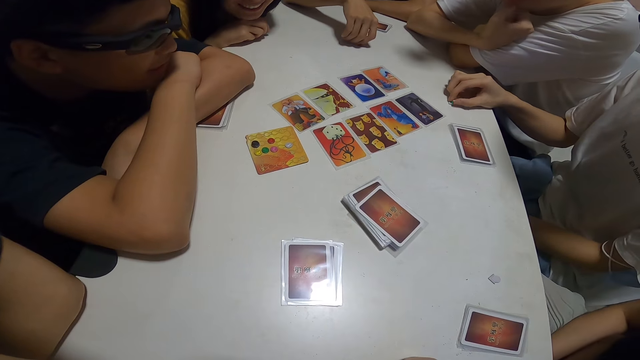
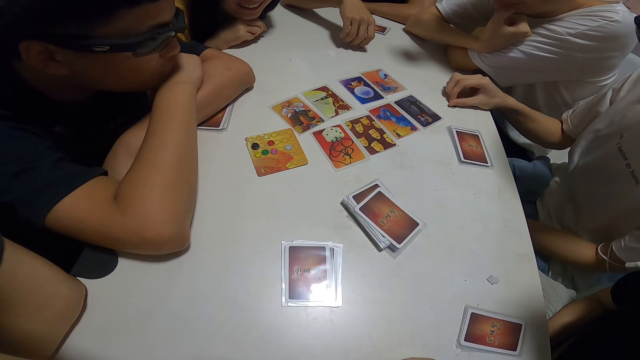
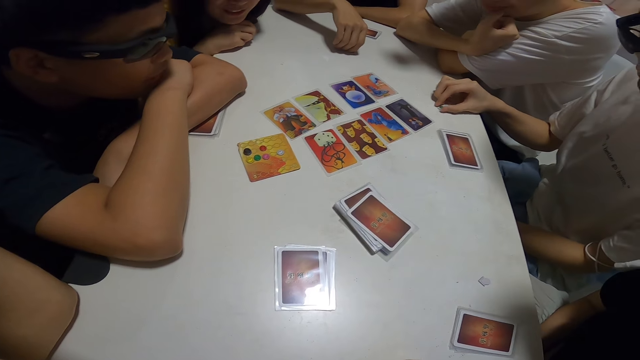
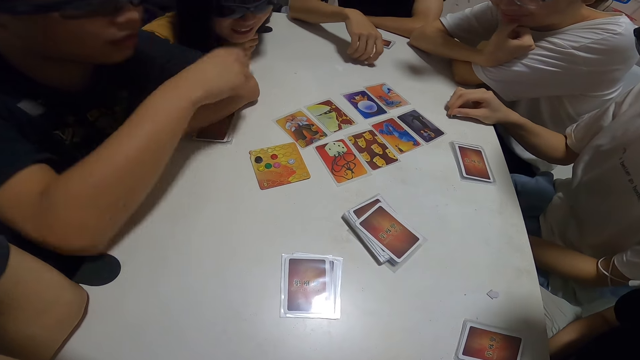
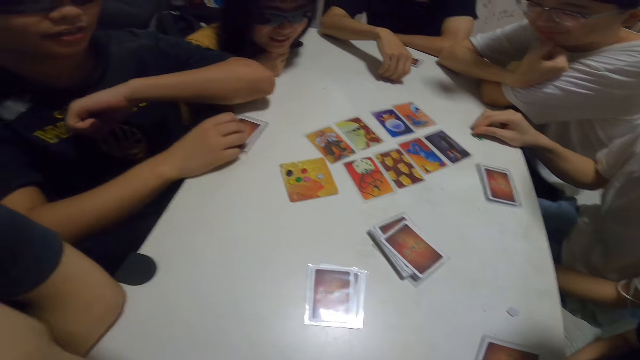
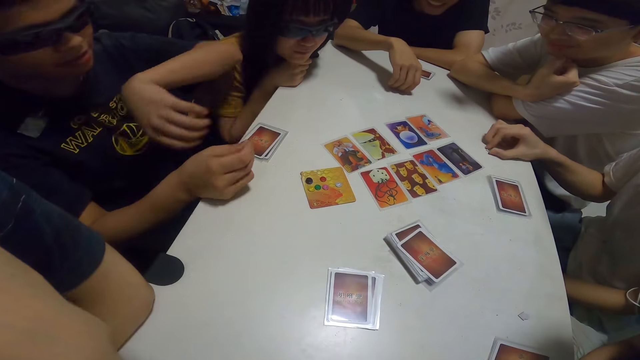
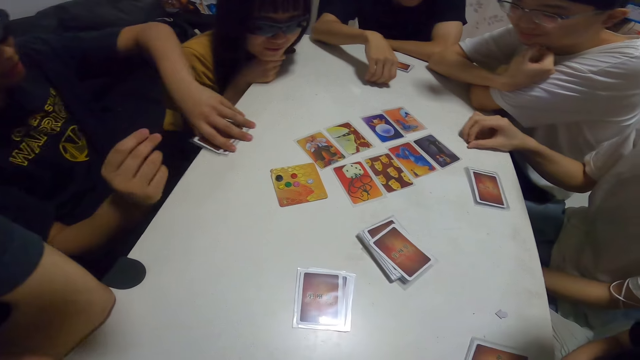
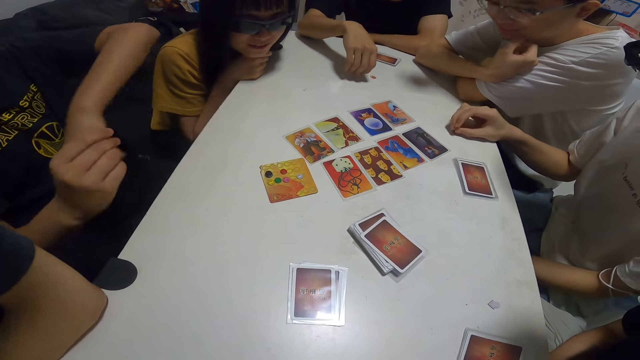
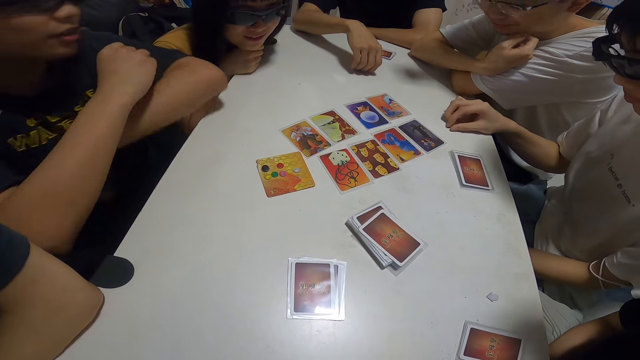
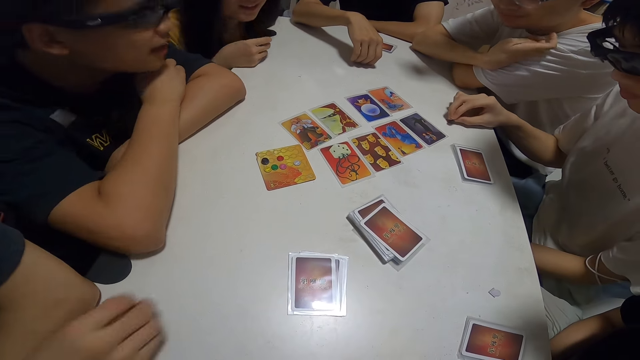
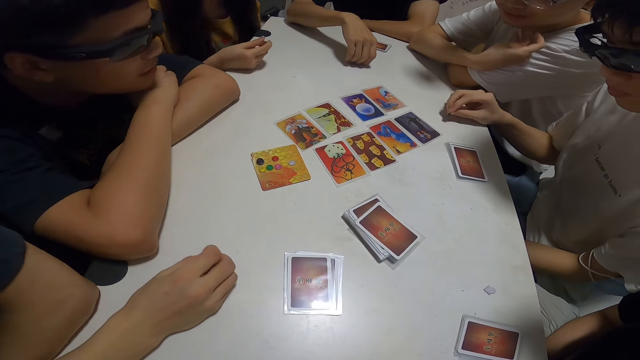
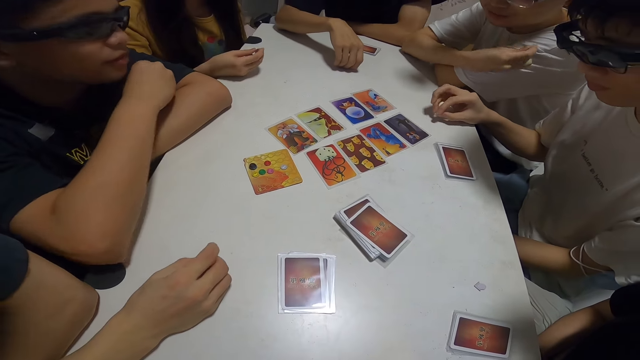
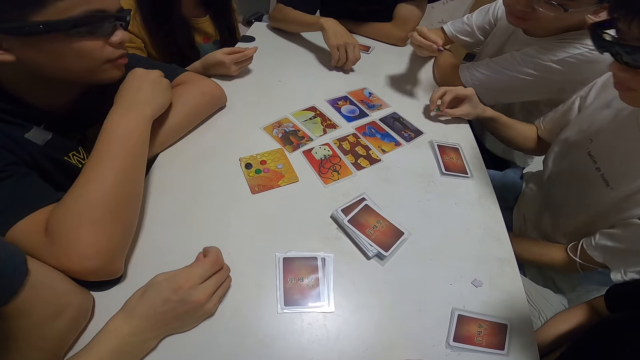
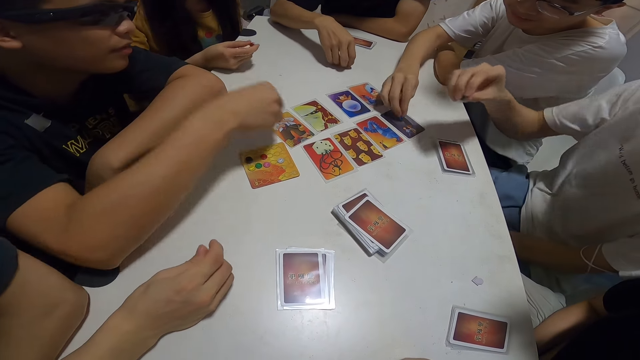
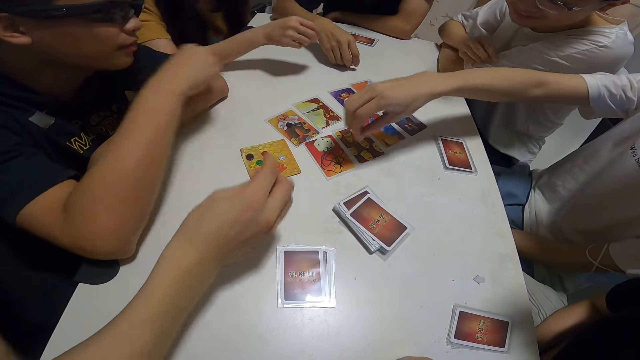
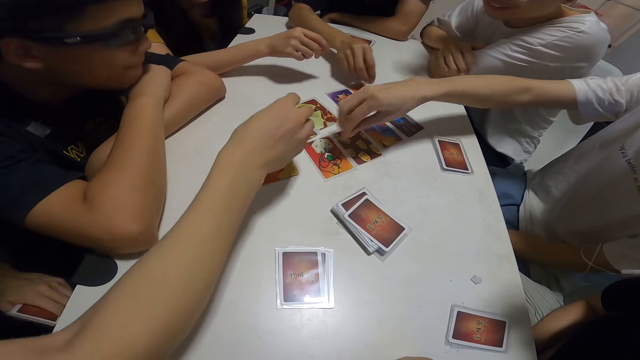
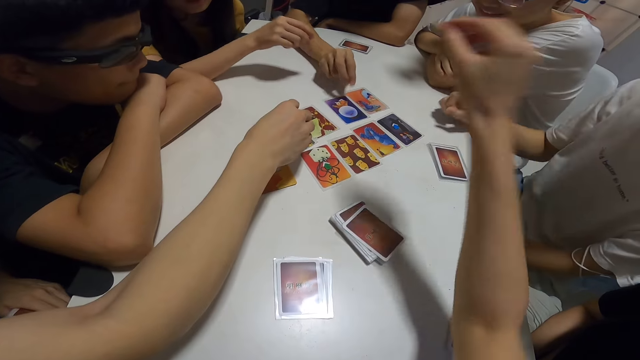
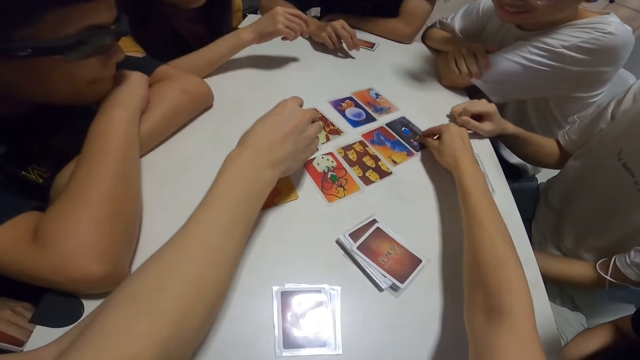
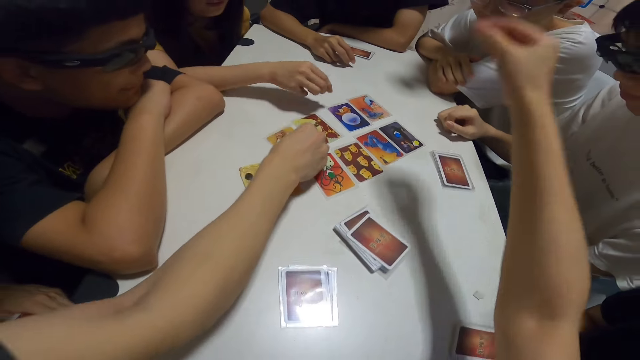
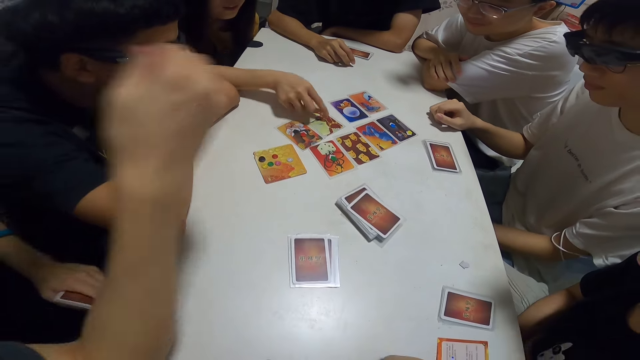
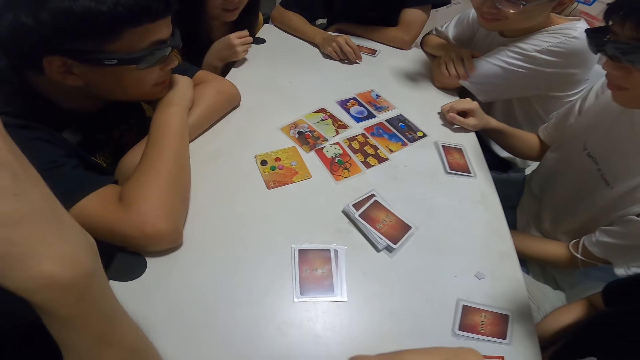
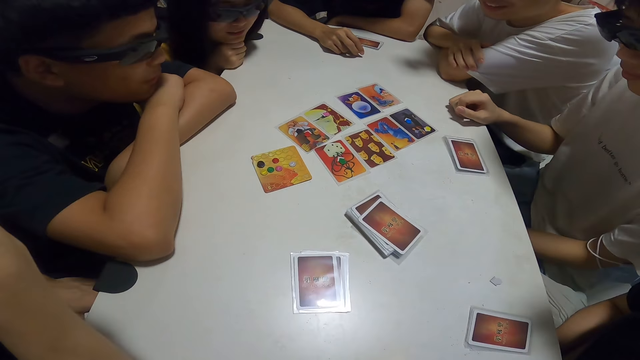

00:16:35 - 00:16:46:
A man picks up his cards from the table. Three other men and a woman place their chips on the card. The camera wearer places a chip on the card.

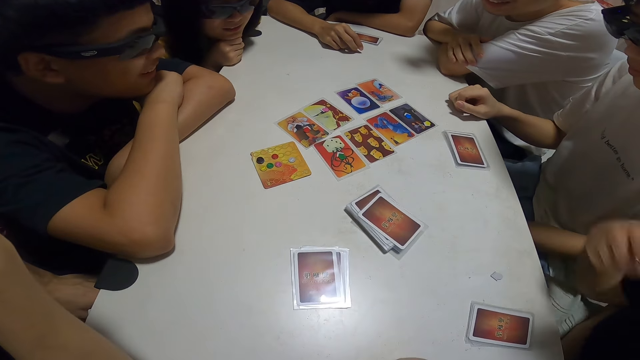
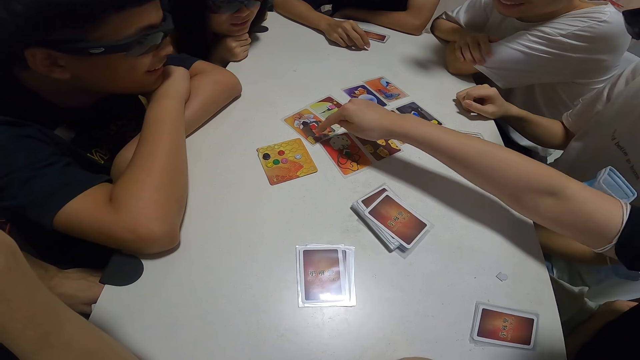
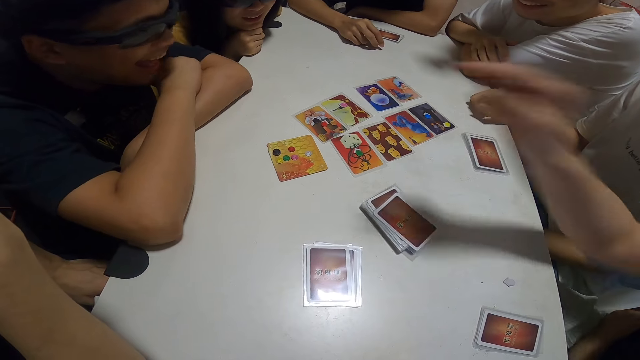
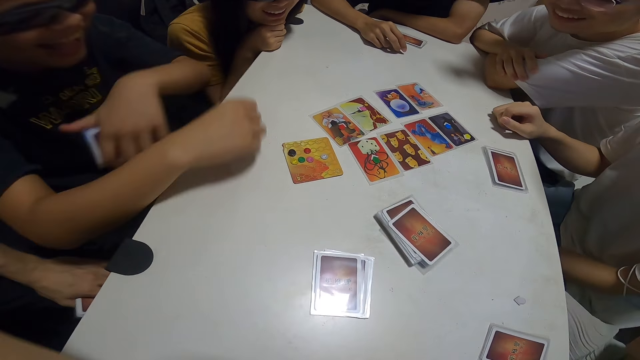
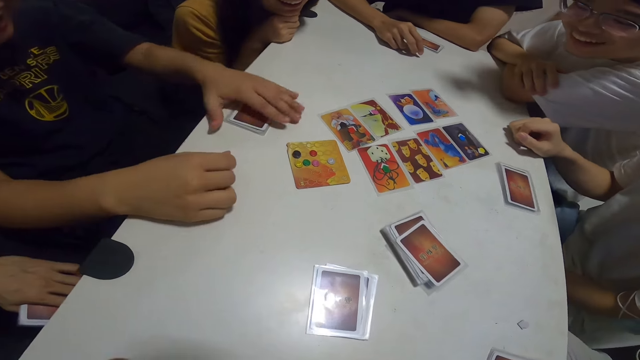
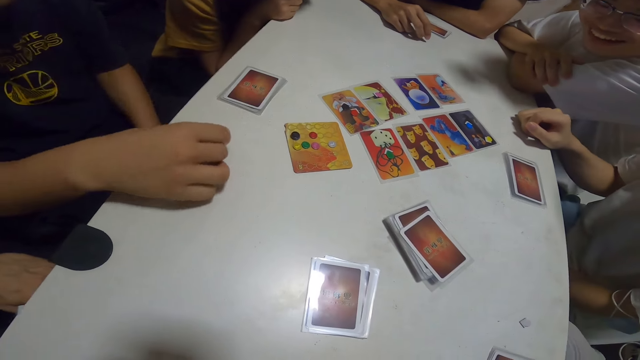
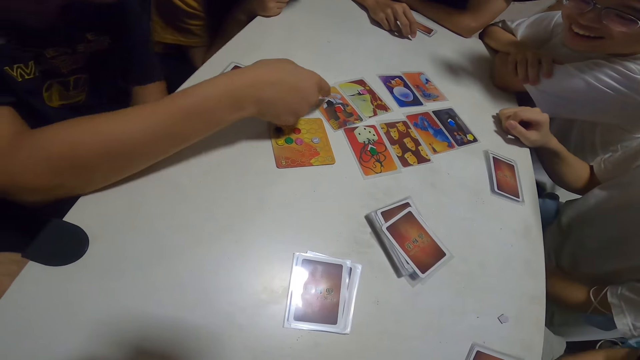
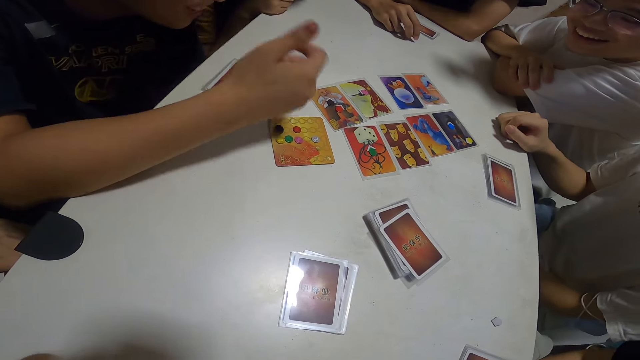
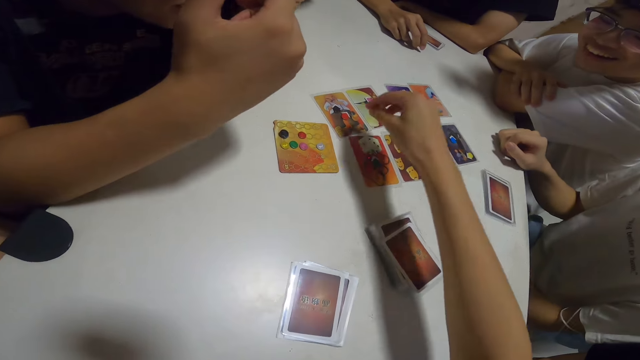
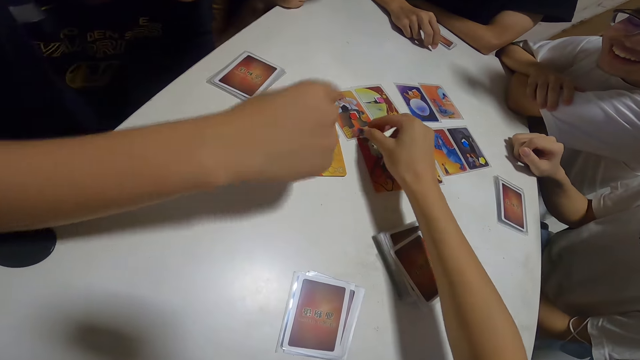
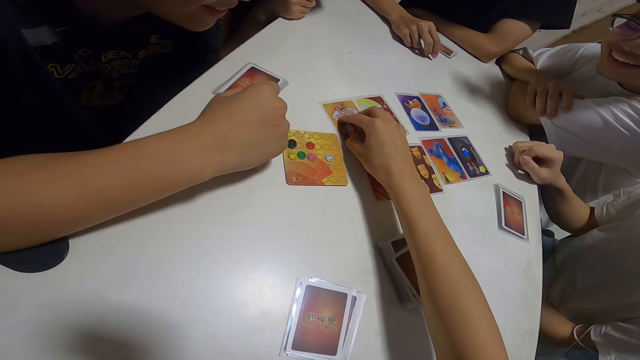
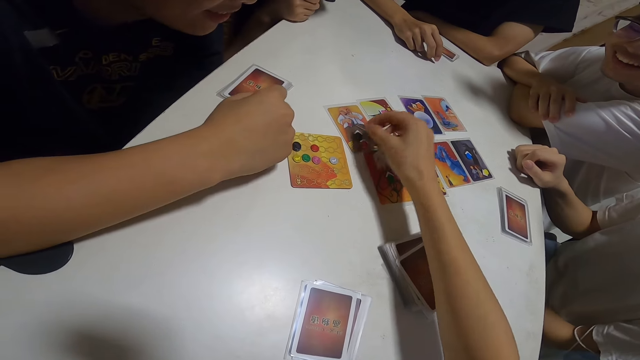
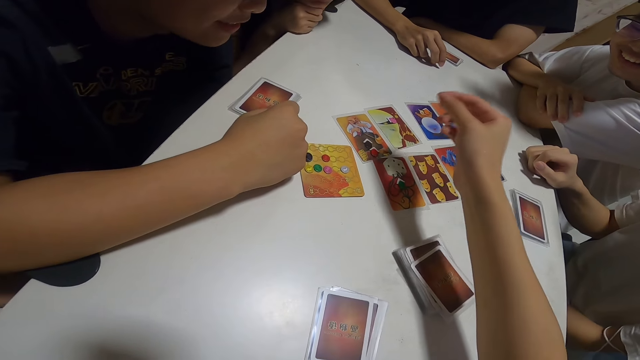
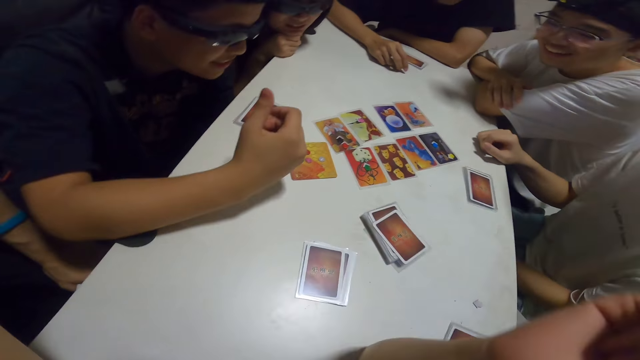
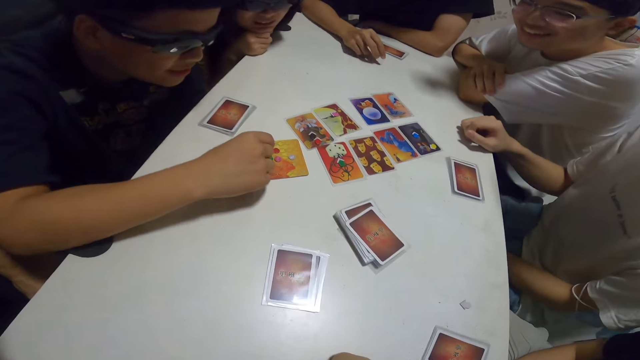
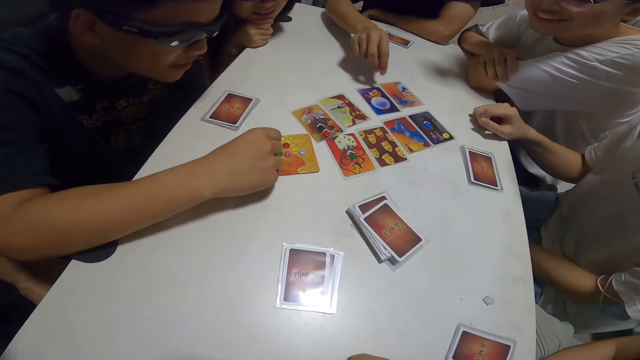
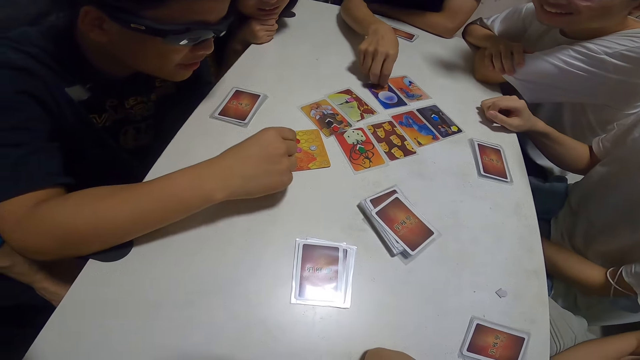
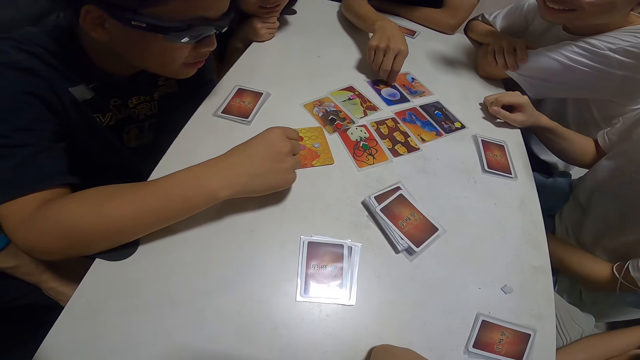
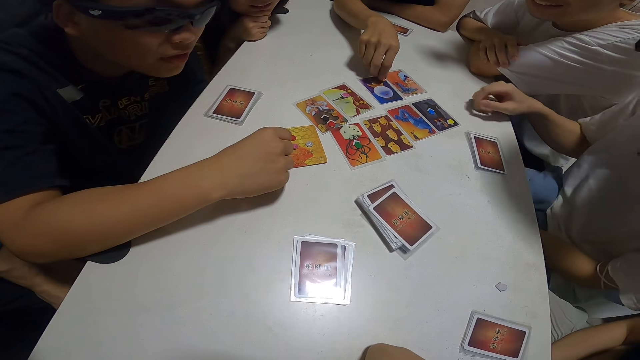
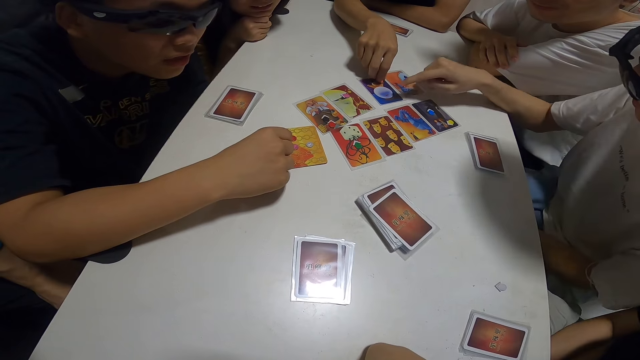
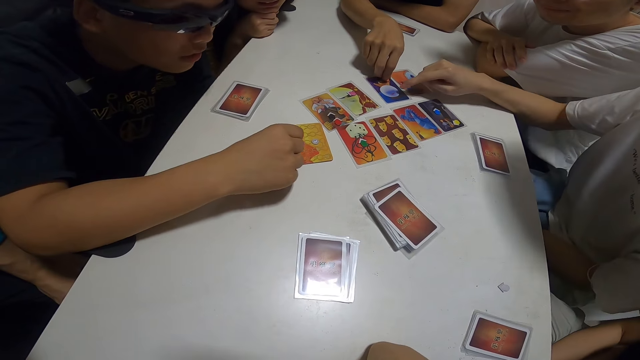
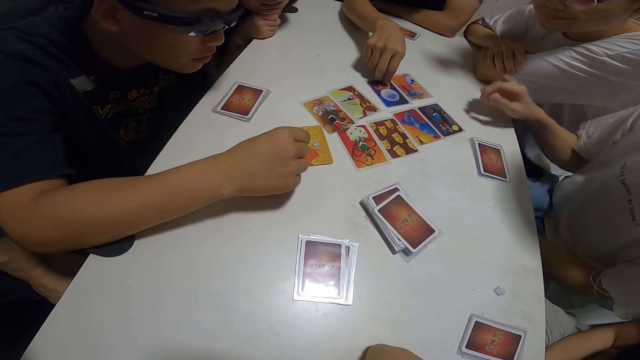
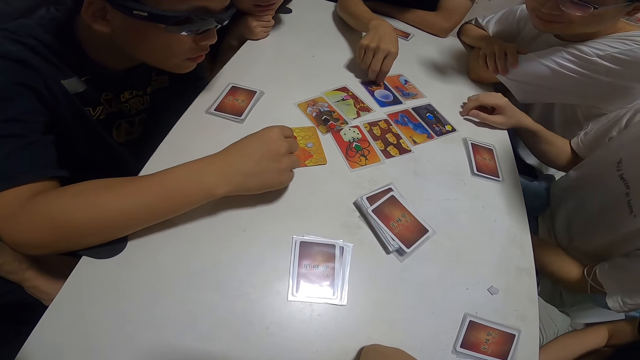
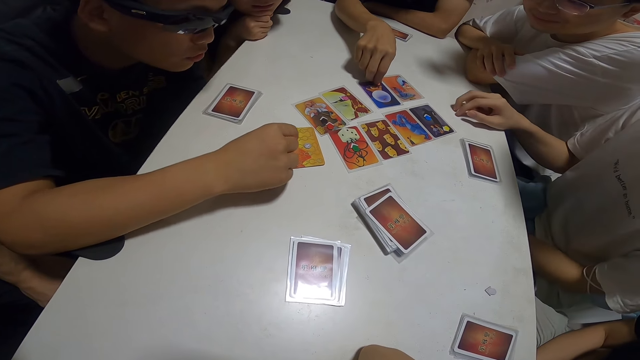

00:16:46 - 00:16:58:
A woman points on a card. A man puts his cards on the table. The camera wearer touches a chip on the table. She puts her hand on a card. Another man points on a card.
